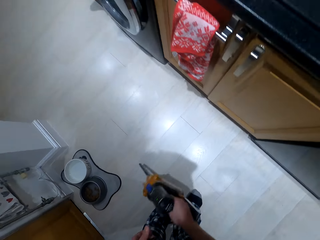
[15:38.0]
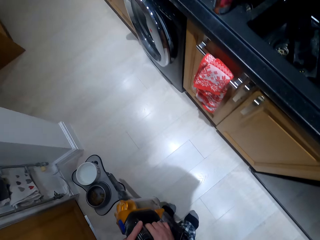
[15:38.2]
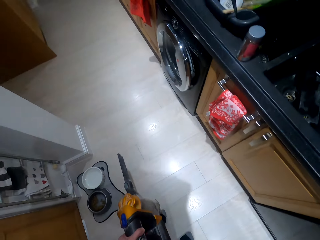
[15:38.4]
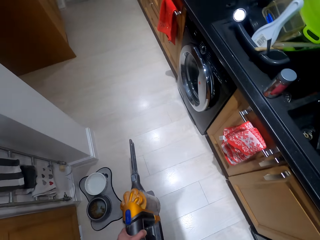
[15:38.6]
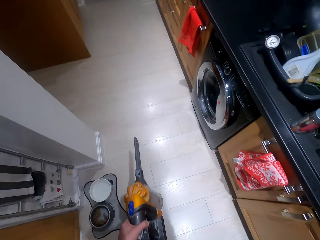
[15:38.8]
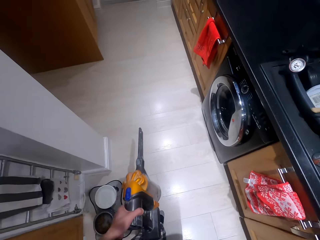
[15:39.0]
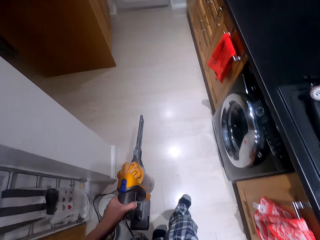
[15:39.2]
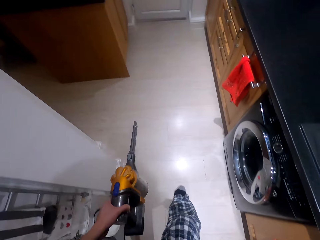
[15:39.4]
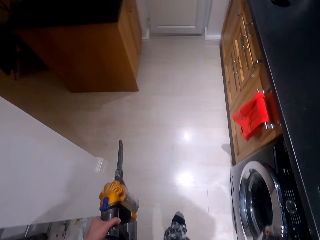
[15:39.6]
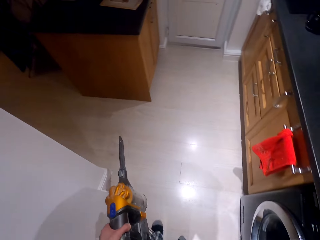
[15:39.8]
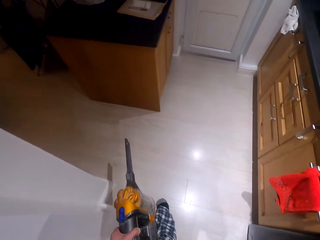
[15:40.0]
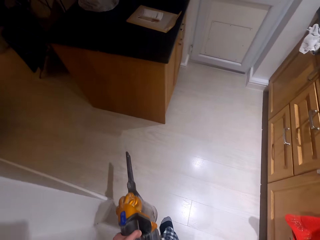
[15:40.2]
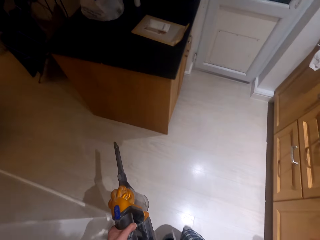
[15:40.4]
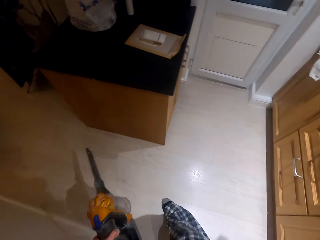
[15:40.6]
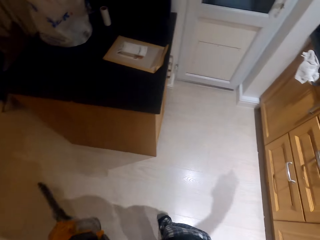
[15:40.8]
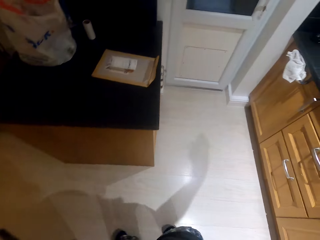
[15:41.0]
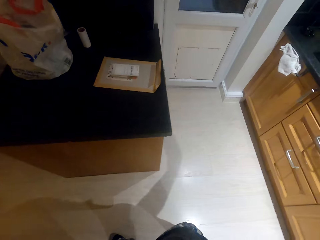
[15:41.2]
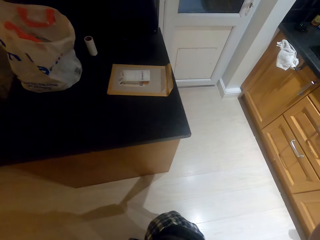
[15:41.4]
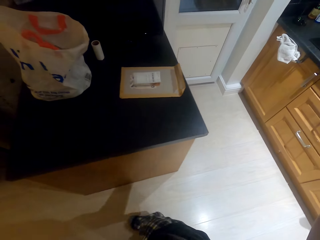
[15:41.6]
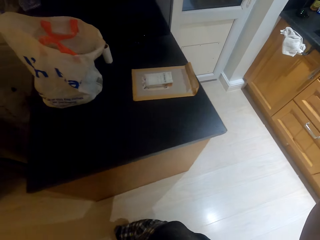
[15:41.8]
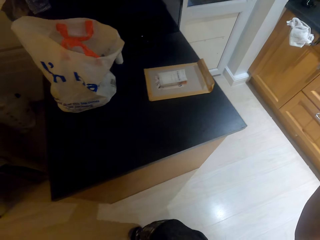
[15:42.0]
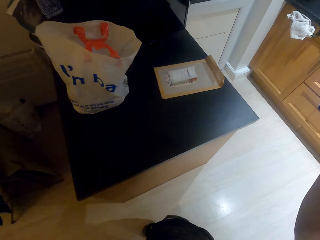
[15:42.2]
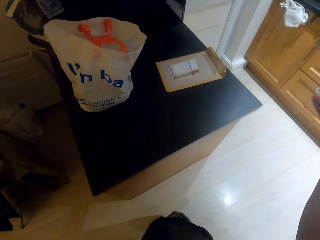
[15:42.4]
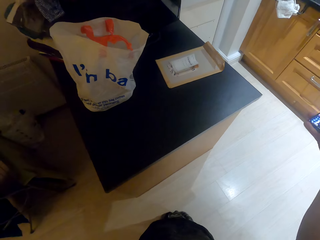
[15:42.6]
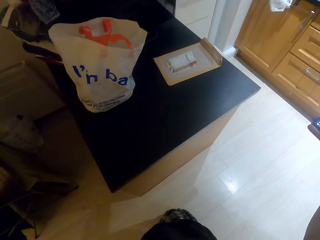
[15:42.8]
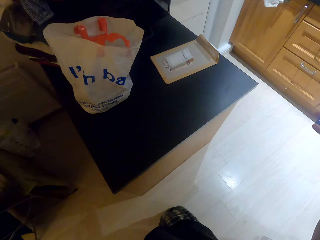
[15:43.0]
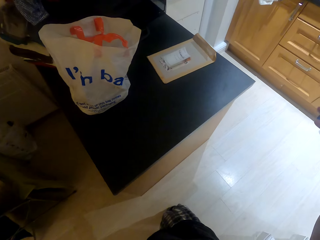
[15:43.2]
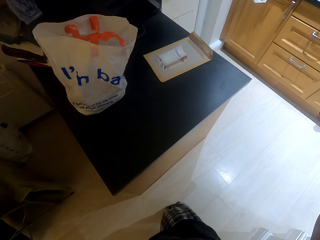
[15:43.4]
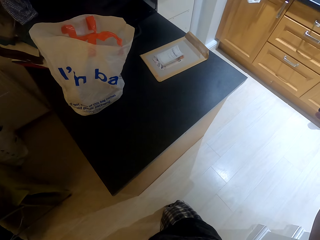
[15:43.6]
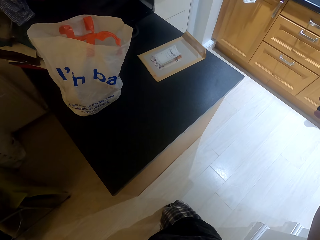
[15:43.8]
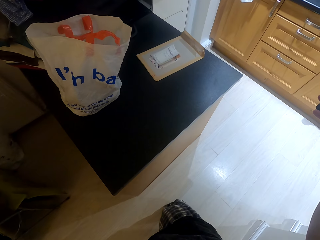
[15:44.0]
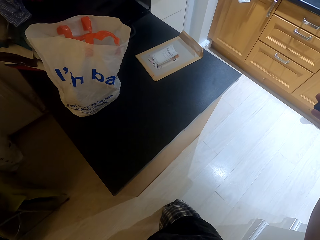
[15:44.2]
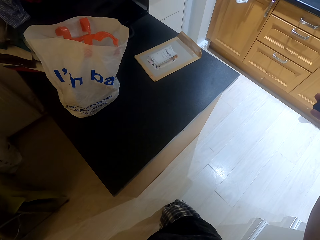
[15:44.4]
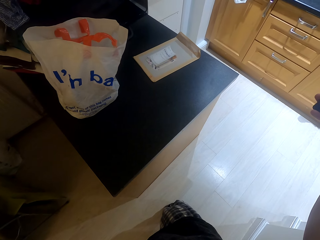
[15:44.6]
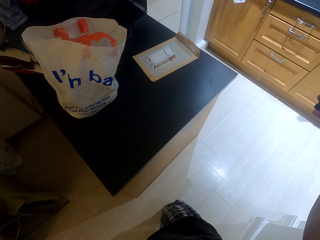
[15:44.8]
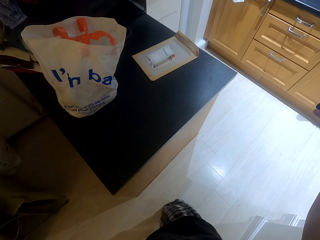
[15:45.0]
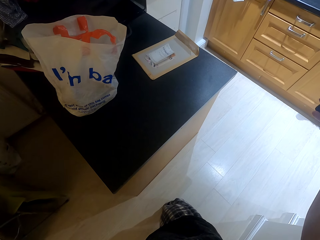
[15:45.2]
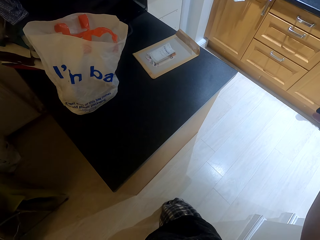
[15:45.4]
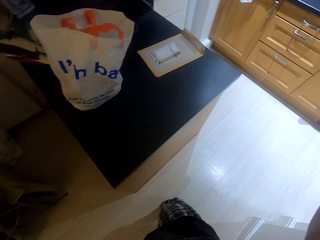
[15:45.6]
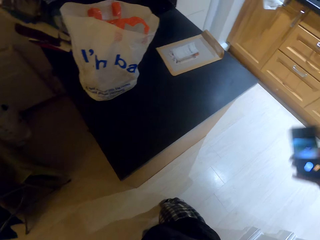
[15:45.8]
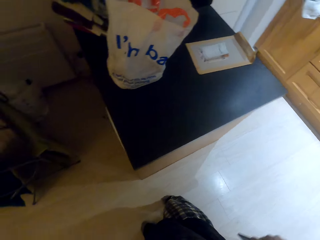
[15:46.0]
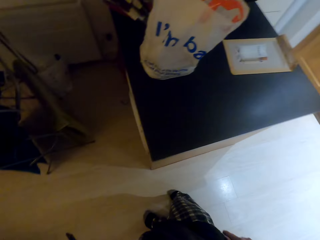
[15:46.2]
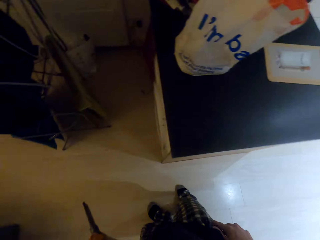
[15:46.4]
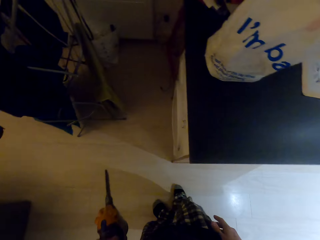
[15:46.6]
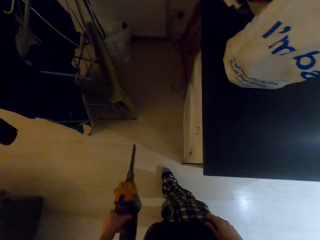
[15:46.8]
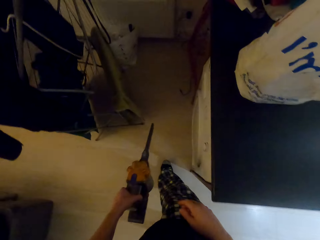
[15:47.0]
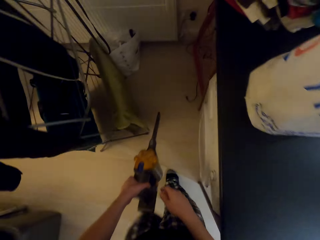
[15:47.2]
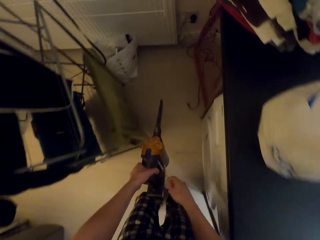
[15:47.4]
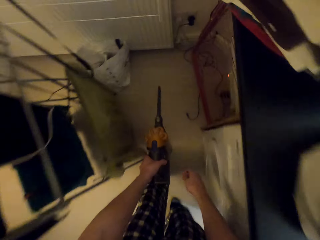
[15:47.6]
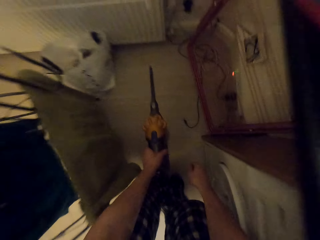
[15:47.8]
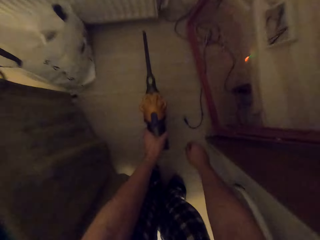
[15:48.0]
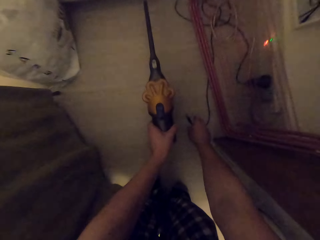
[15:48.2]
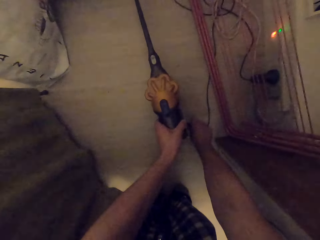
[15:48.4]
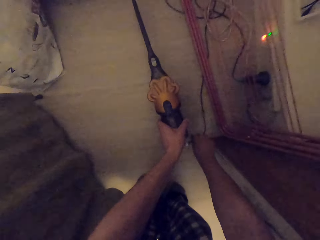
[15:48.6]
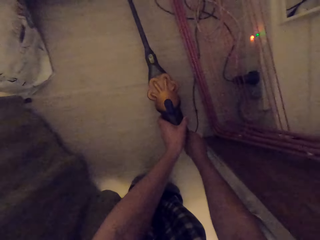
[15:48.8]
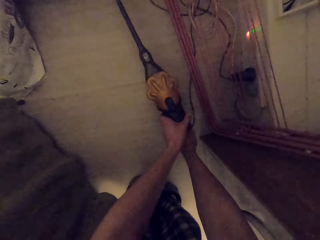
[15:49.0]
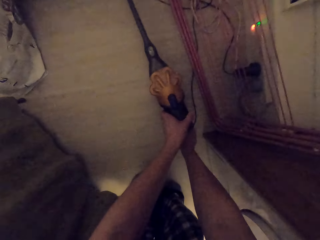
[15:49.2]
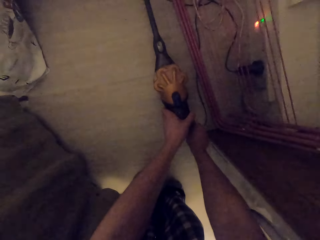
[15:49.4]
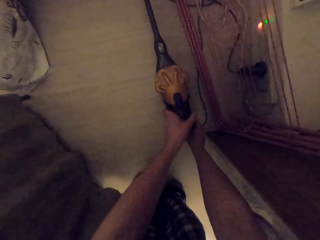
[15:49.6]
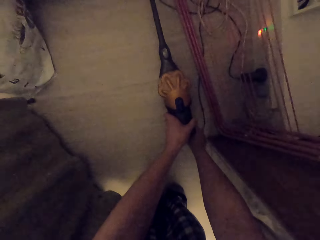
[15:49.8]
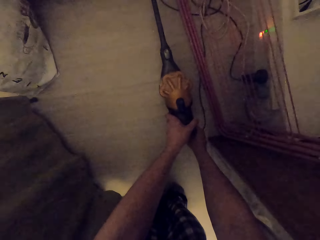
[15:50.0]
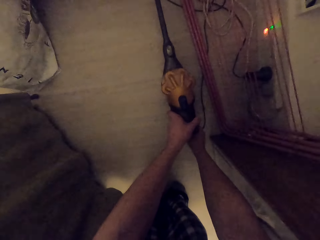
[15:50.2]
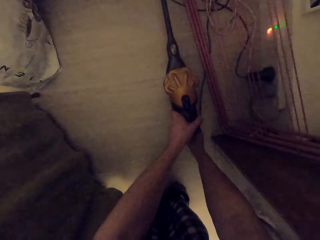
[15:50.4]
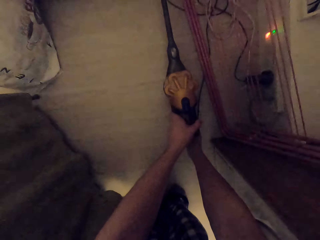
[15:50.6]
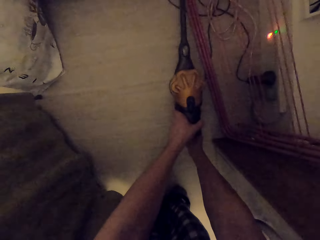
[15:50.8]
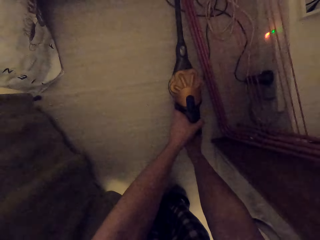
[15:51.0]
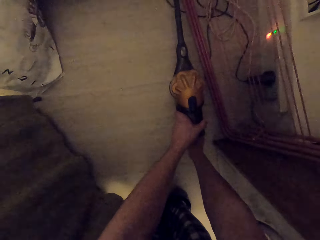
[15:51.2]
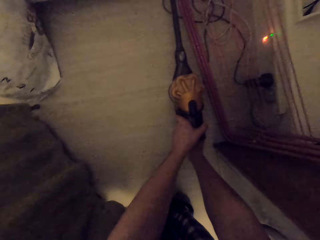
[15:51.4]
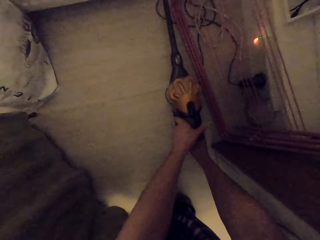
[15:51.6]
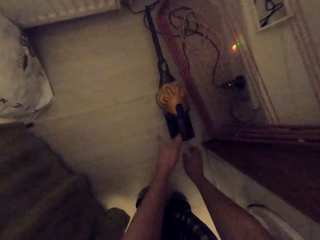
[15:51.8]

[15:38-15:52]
The camera wearer moves around. They look around. They walk. They plug in the vacuum cleaner. They put the machine gun on the floor.
